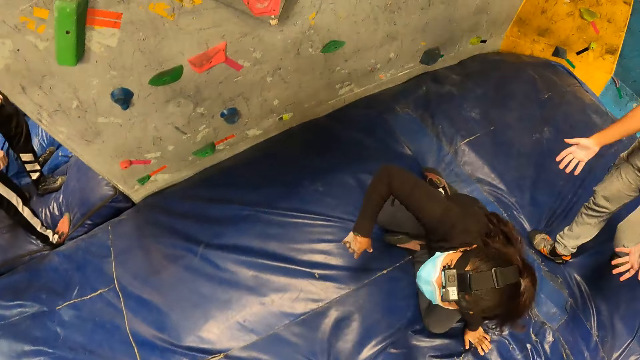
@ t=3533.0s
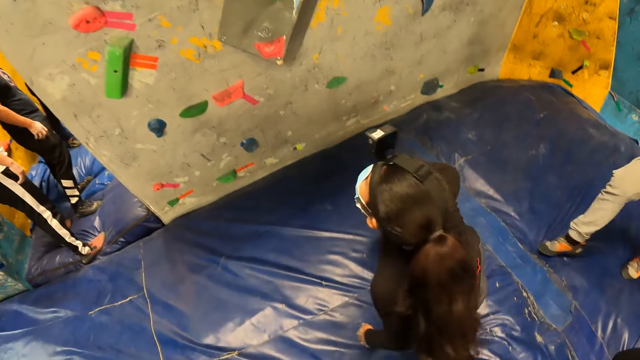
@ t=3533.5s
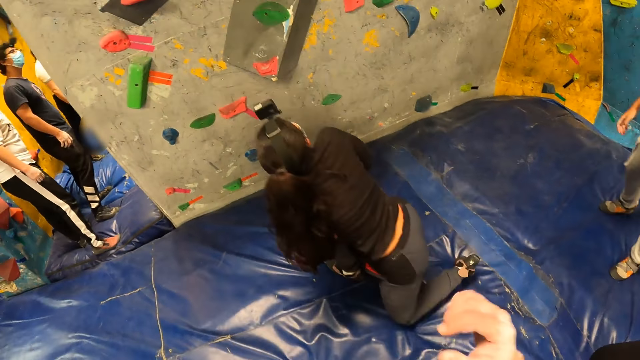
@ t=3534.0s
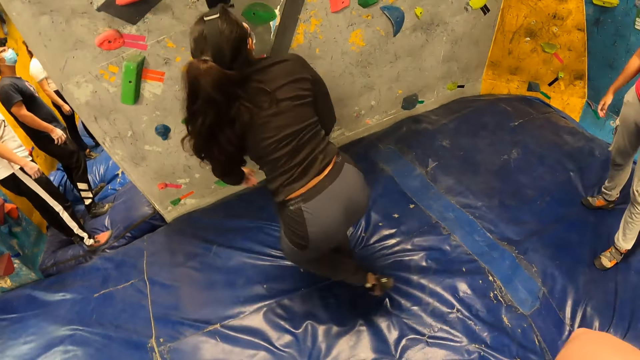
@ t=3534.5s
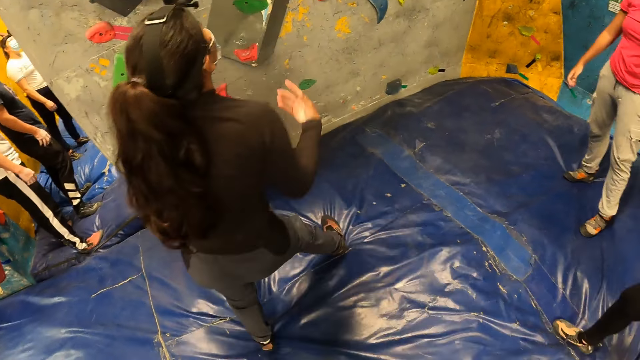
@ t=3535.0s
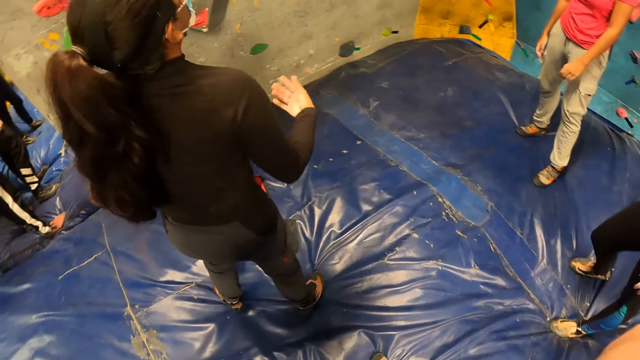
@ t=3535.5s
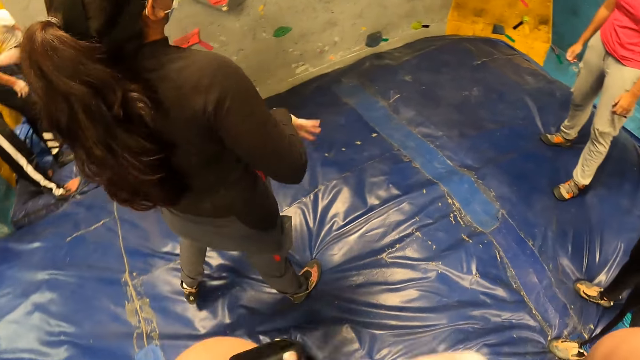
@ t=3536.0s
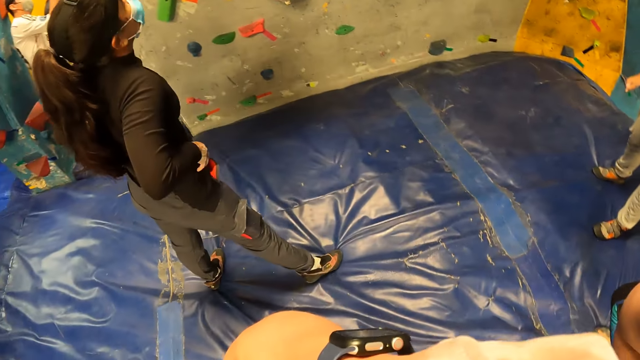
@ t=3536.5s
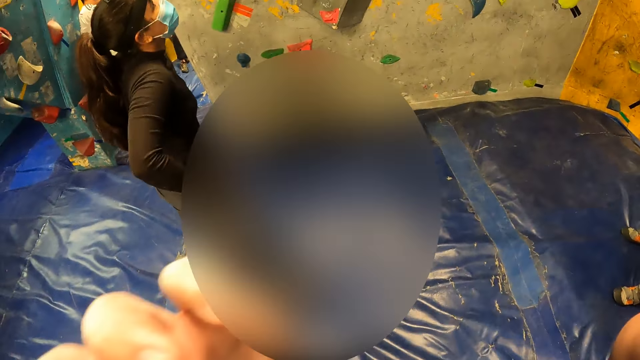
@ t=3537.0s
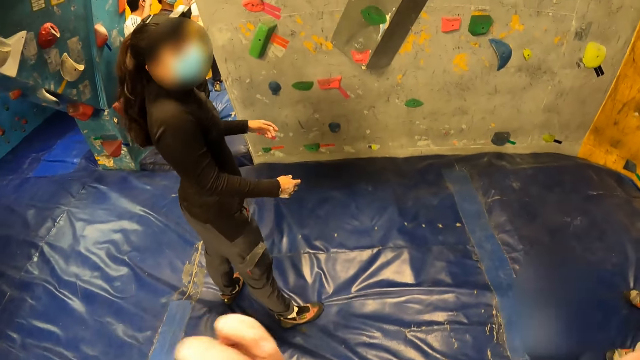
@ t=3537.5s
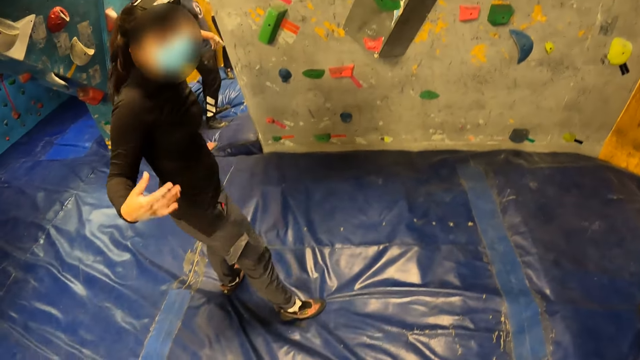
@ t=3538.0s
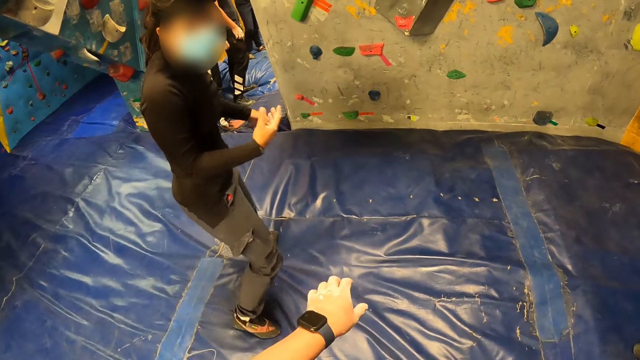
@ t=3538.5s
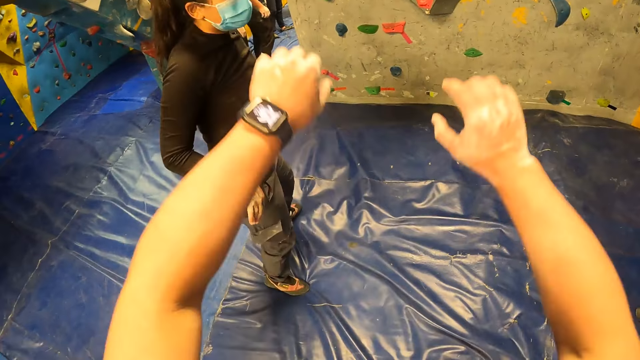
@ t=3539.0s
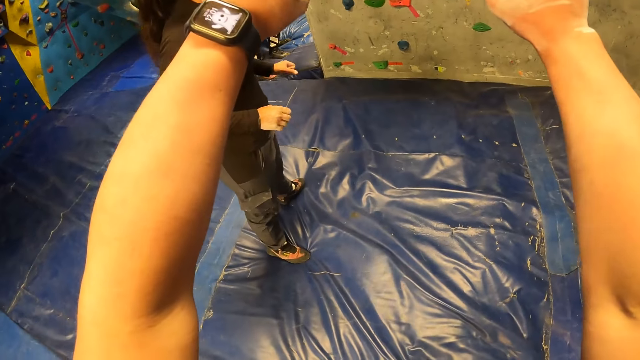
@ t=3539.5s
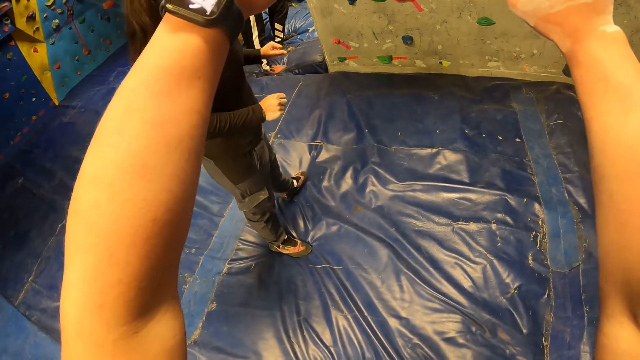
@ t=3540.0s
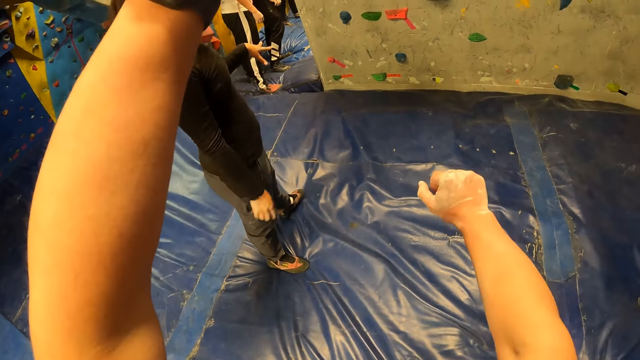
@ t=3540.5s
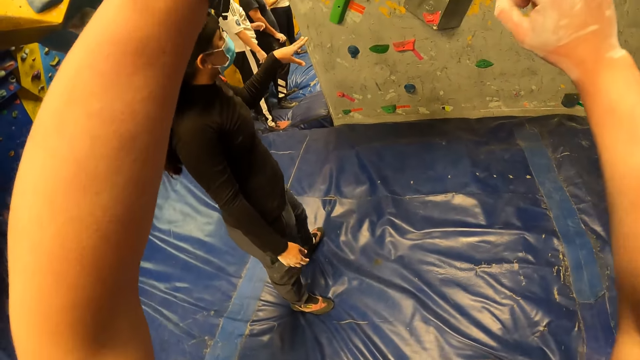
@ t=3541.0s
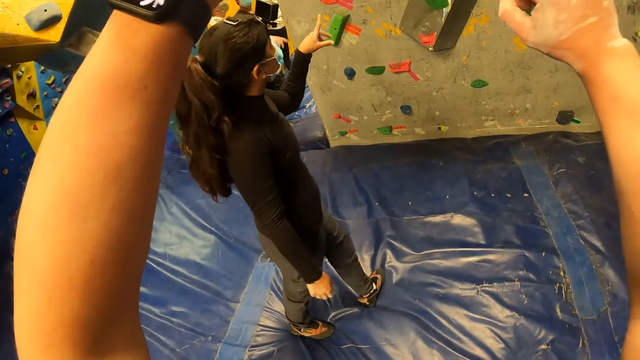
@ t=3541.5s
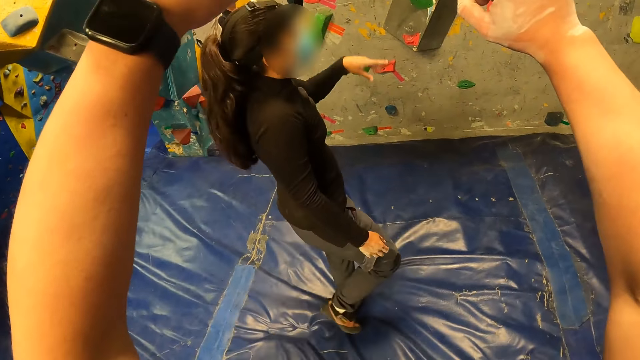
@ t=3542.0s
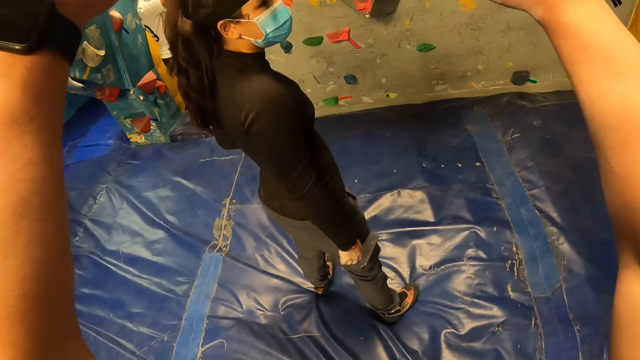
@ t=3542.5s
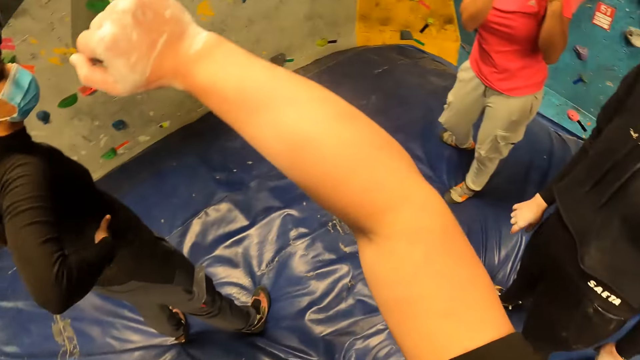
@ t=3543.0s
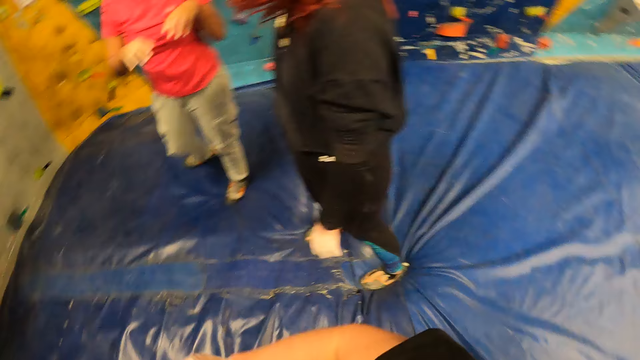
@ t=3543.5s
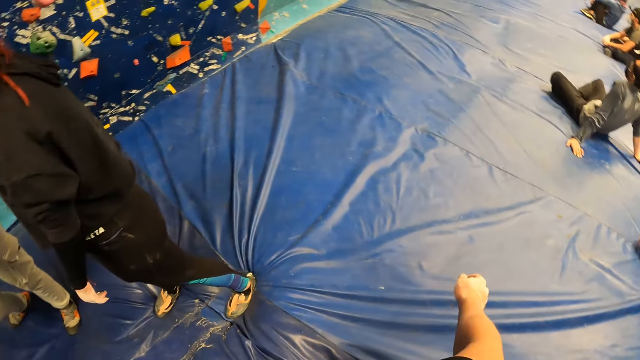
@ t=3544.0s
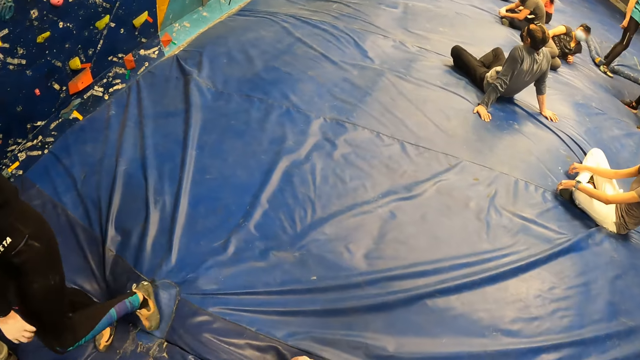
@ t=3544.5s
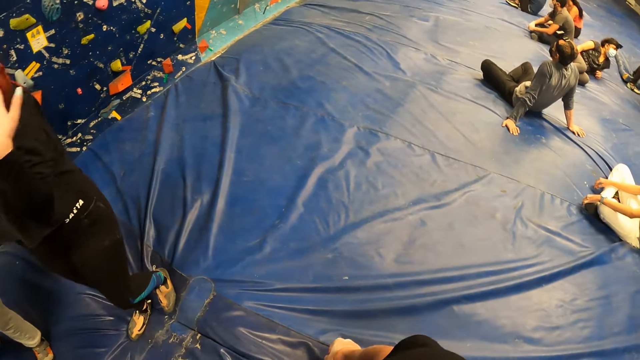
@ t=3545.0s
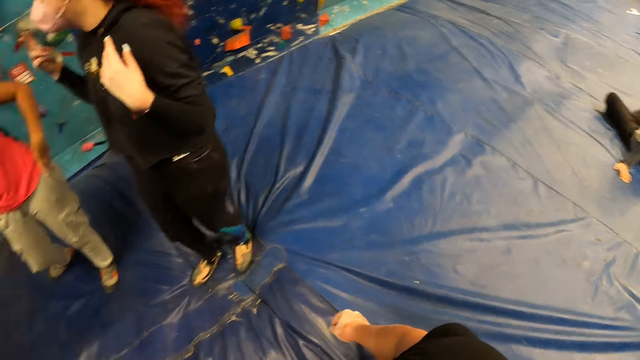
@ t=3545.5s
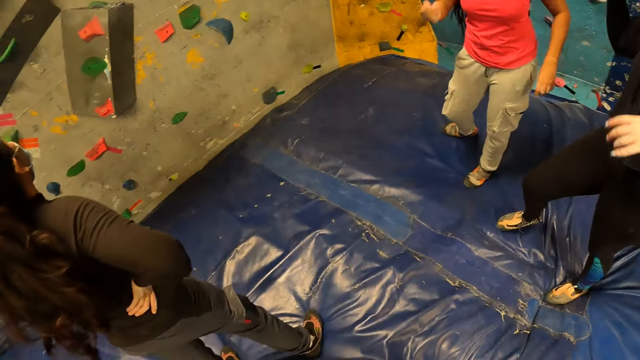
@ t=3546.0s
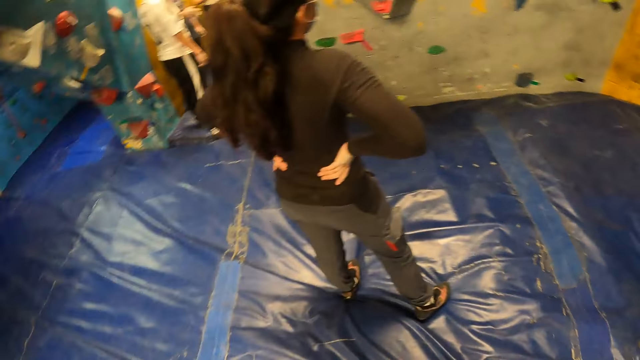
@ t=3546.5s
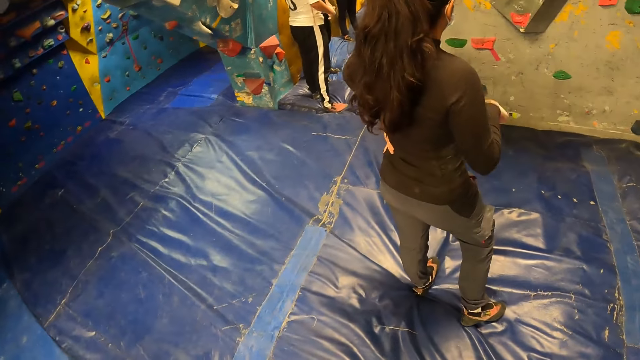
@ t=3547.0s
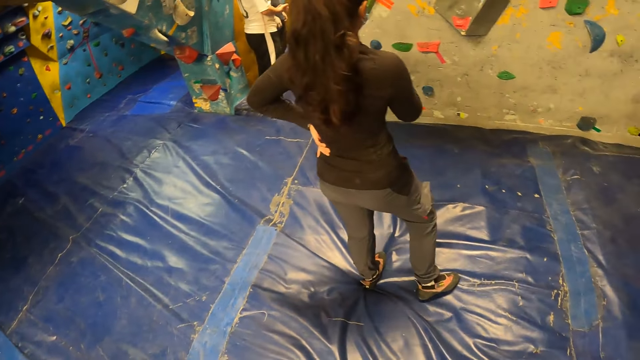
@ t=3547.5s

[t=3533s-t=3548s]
A woman stands up. The camera wearer adjusts the camera on her head with her left hand. She talks with the woman. She stretches both hands forward. A woman interacts with another woman and a third woman. The camera wearer looks around.

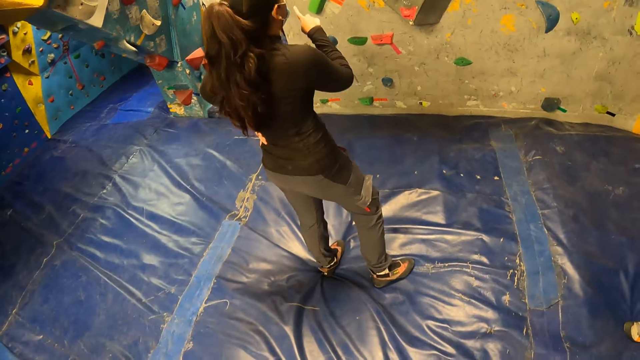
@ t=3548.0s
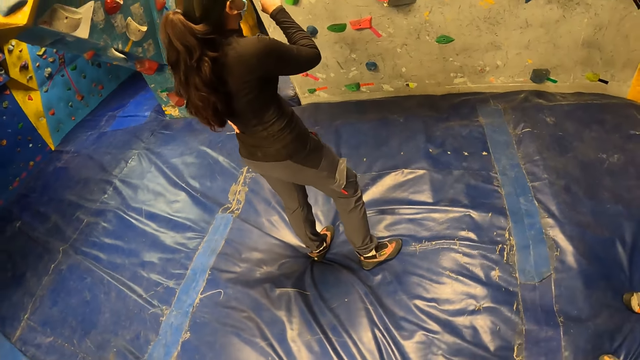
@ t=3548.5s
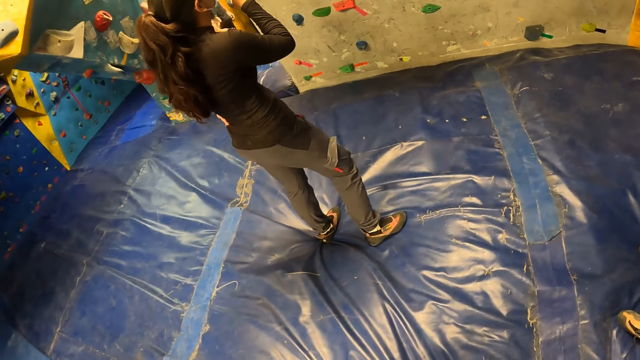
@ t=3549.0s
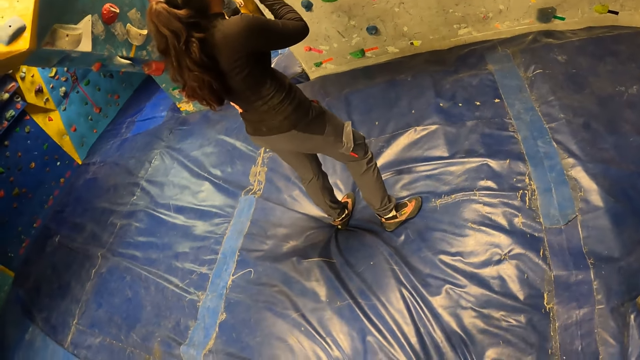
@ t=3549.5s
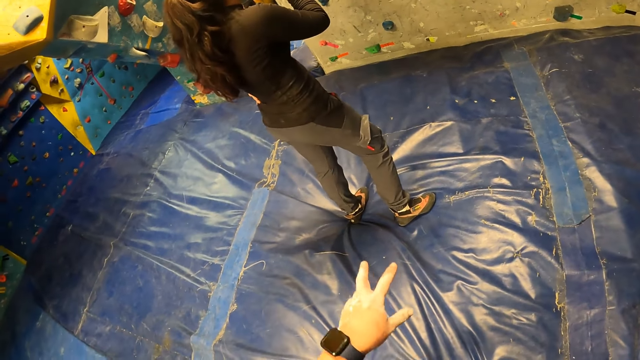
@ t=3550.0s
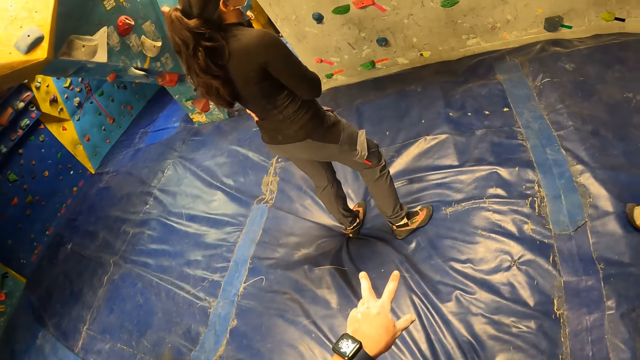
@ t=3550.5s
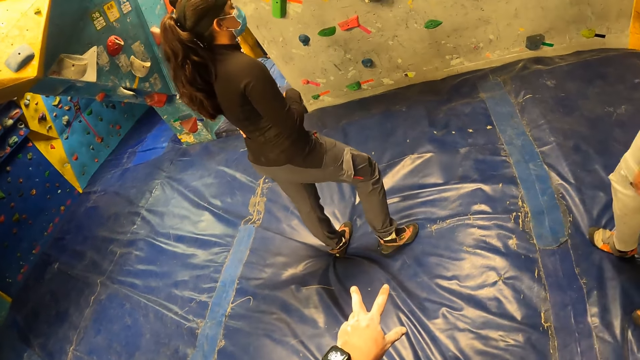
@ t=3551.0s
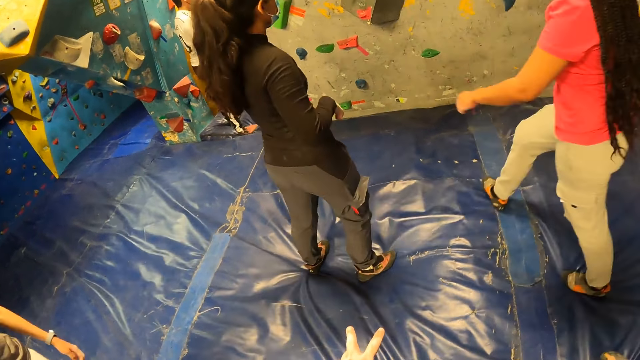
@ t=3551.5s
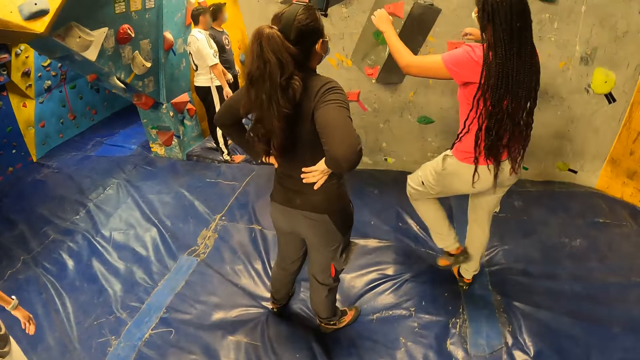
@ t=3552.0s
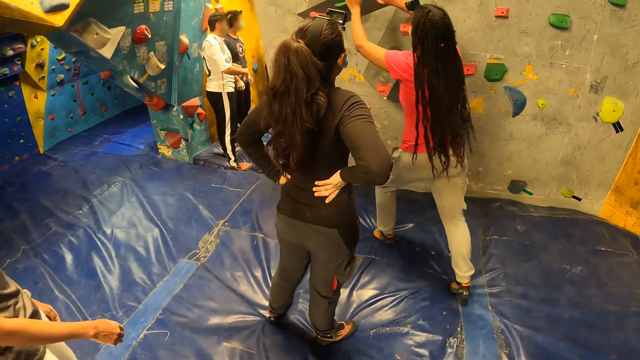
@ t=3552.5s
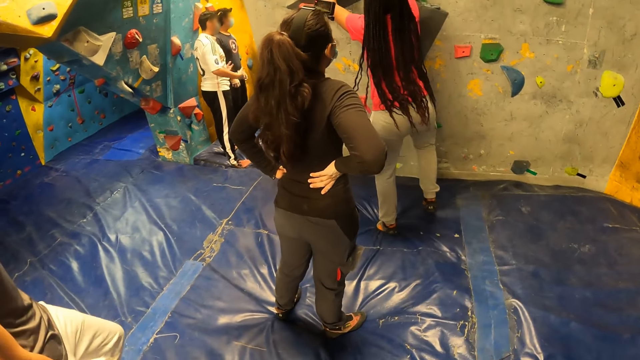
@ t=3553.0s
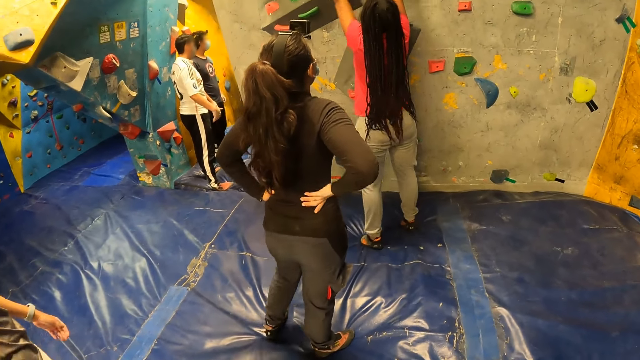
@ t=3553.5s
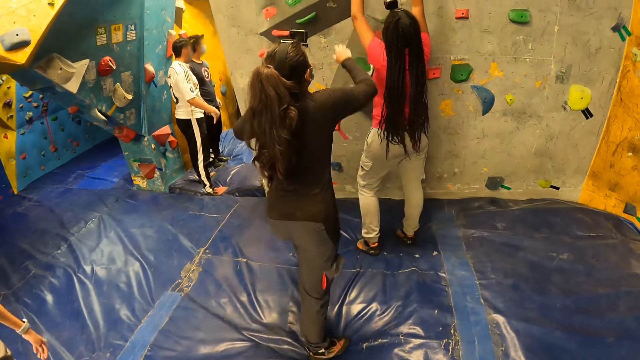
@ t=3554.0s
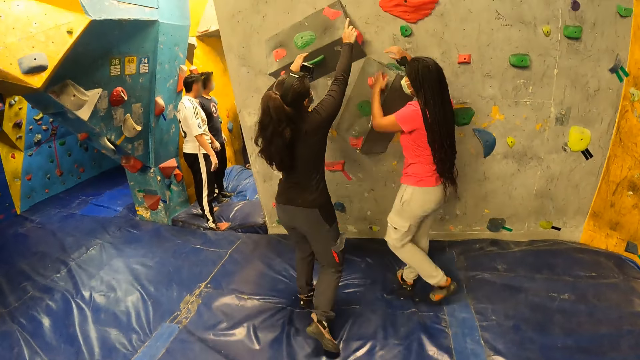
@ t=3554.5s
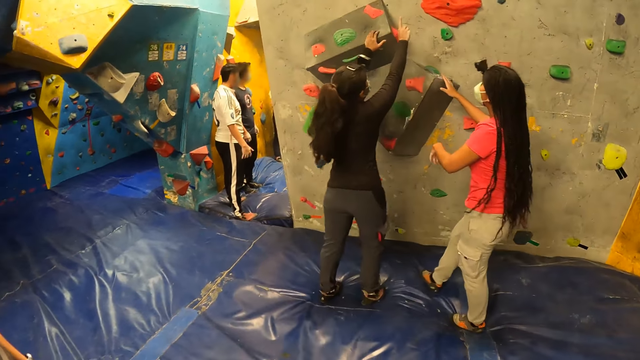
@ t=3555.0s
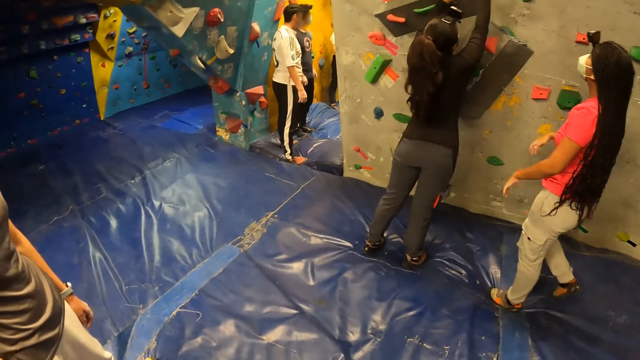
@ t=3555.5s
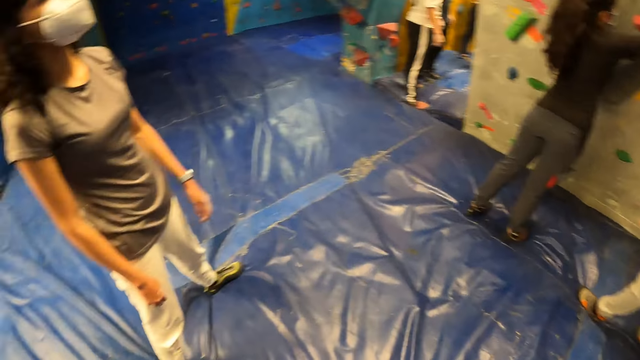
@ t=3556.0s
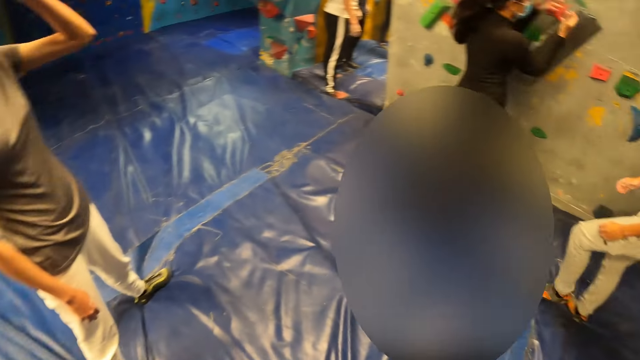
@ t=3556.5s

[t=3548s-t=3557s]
The camera wearer talks with a woman. A woman holds the rock wall with both hands. Another woman holds the rock wall with both hands.
